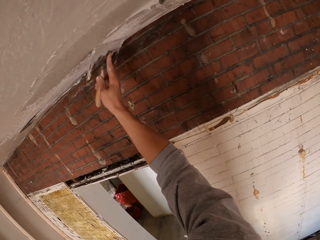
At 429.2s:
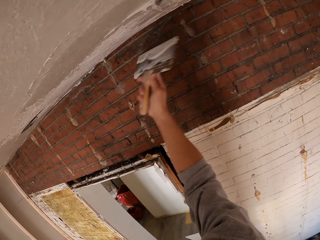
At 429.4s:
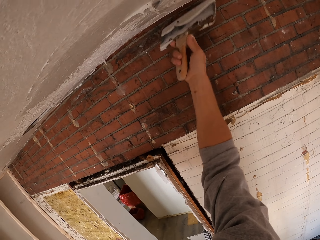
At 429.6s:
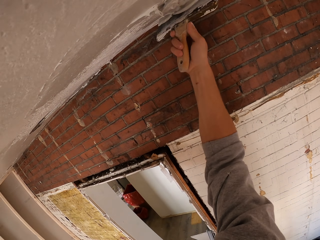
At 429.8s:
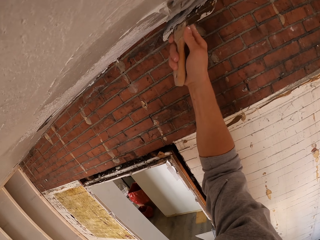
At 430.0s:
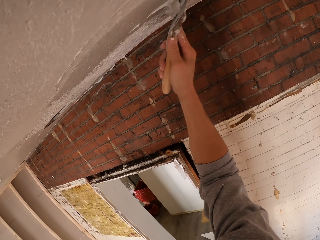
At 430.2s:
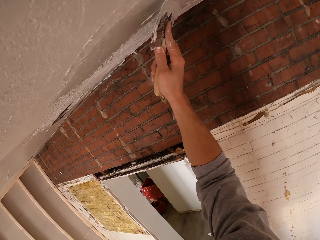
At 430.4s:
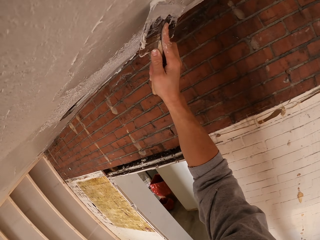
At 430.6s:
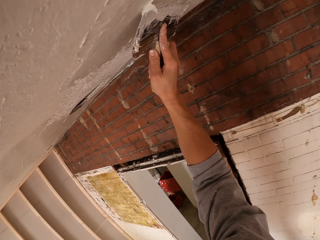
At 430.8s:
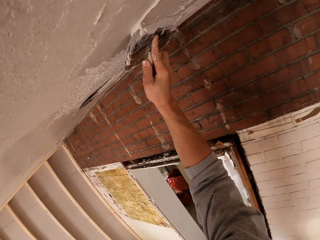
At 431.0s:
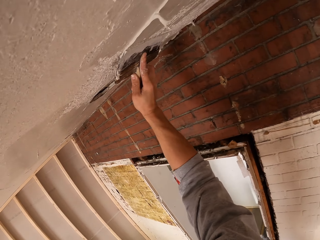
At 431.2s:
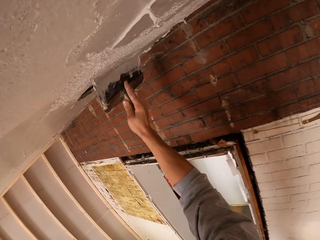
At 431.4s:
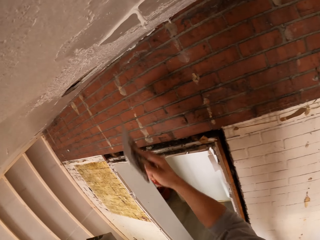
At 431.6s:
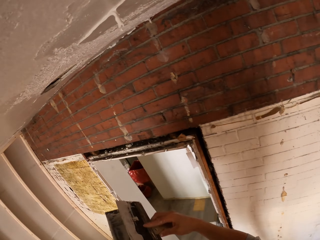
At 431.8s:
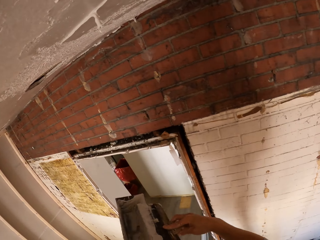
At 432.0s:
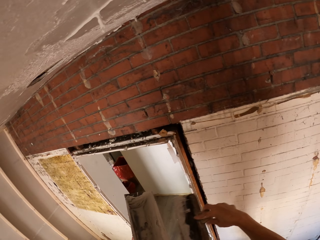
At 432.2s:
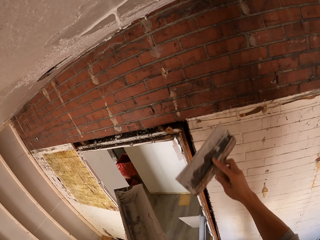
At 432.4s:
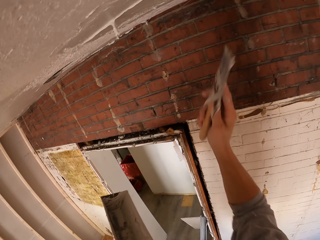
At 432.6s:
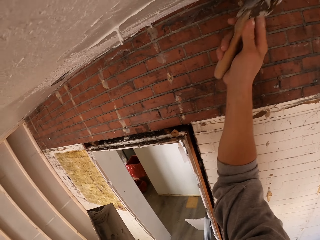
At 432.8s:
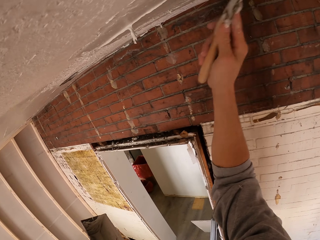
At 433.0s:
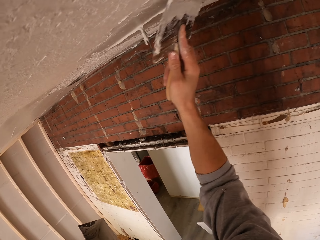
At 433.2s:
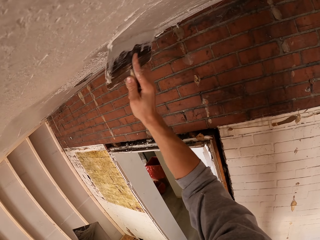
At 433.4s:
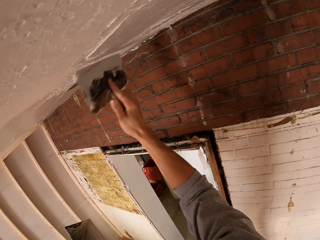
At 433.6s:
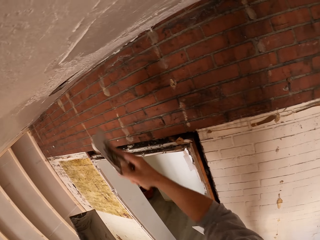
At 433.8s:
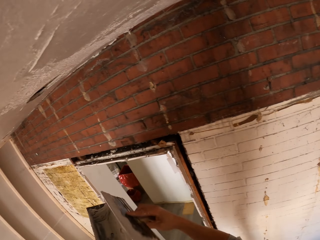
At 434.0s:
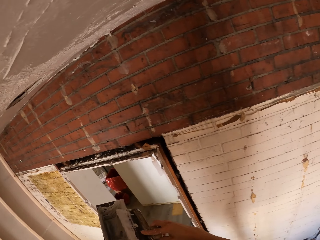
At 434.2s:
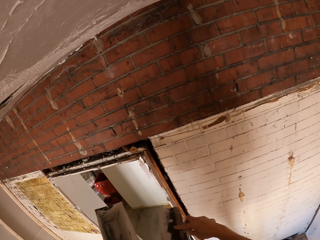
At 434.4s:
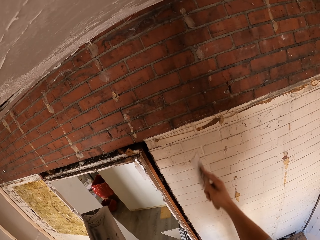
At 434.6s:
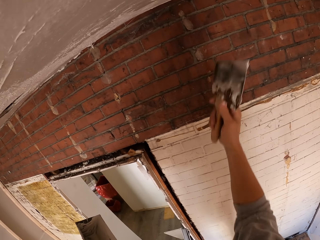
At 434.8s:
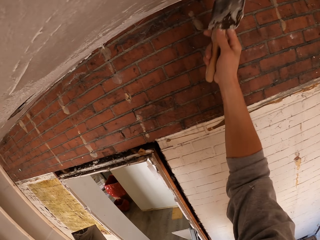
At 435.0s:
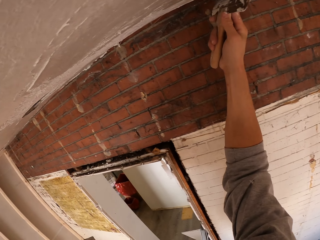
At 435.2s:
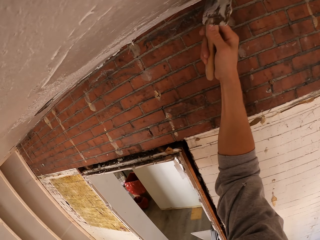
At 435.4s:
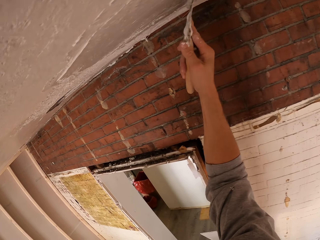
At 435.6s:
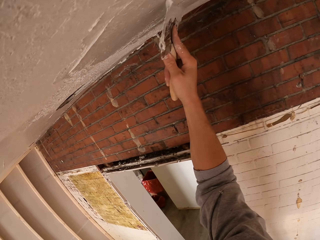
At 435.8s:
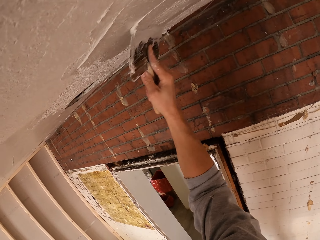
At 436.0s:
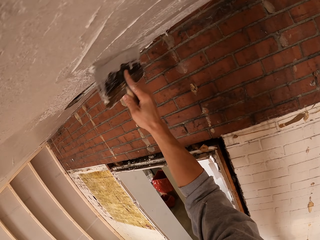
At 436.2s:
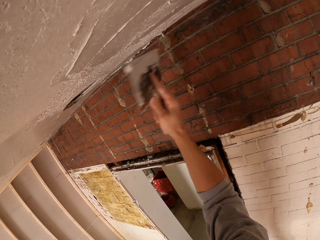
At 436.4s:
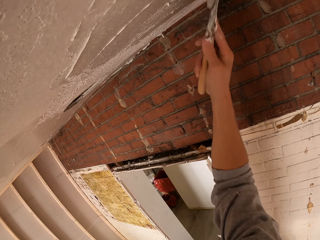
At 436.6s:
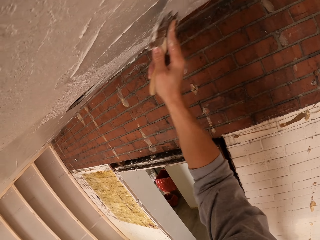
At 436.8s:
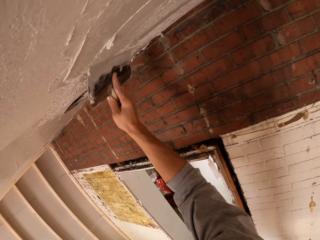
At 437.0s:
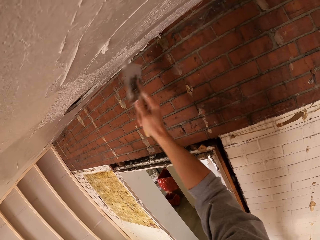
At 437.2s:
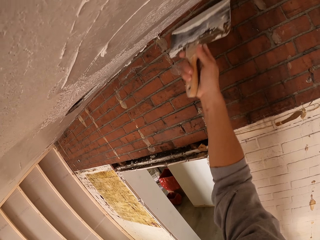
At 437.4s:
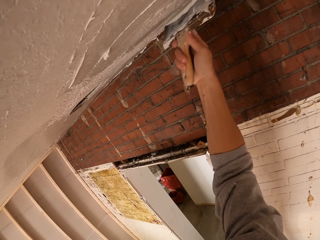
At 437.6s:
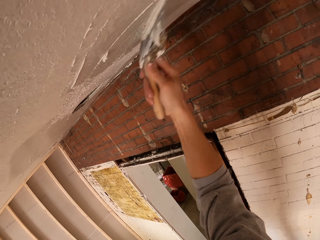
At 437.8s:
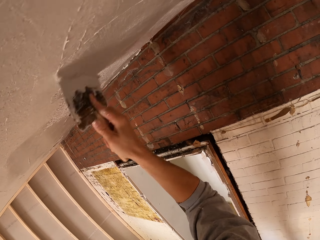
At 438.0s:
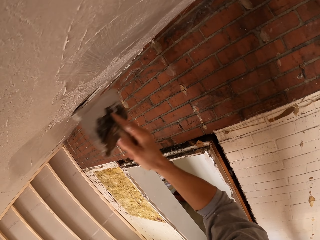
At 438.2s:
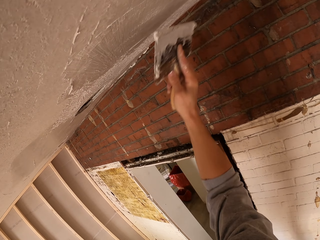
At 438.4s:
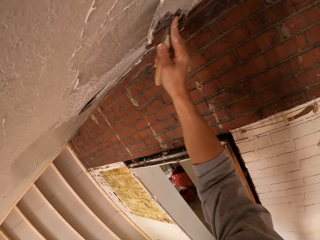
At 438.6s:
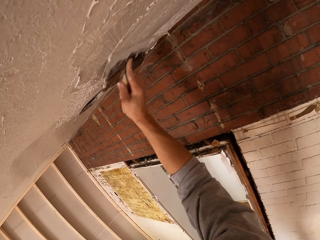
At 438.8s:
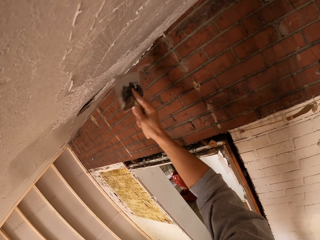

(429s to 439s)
The camera wearer applies putty on the ceiling with a putty knife. They level the paint with a scraper. They remove putty on the putty knife. They scoop putty with the putty knife in the container. They apply putty on the ceiling with the putty knife. They remove putty on the putty knife. They apply putty on the ceiling with the putty knife.

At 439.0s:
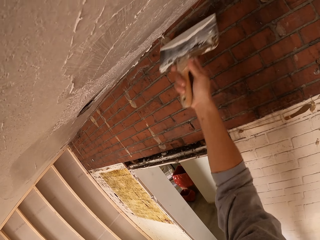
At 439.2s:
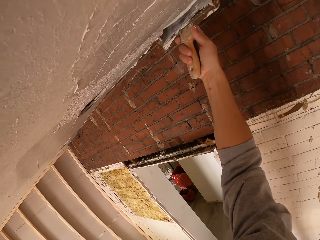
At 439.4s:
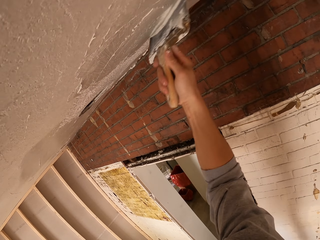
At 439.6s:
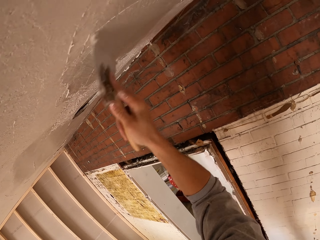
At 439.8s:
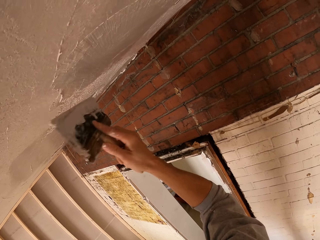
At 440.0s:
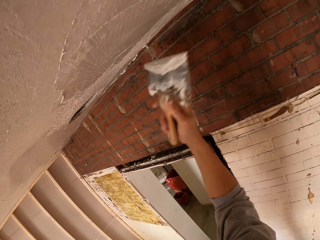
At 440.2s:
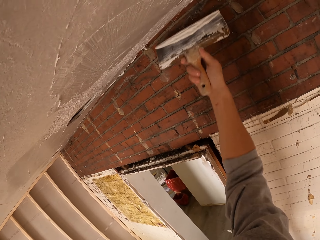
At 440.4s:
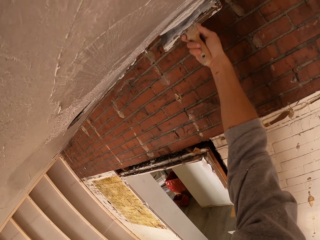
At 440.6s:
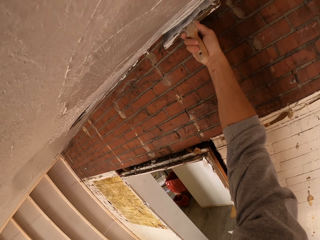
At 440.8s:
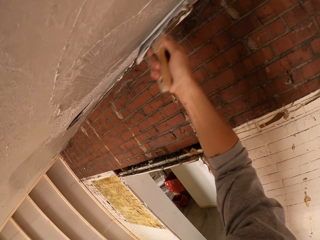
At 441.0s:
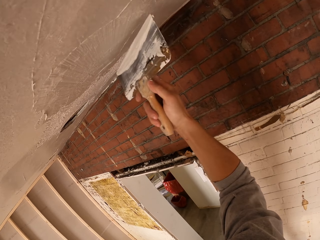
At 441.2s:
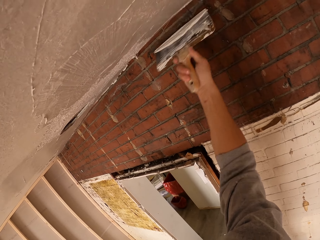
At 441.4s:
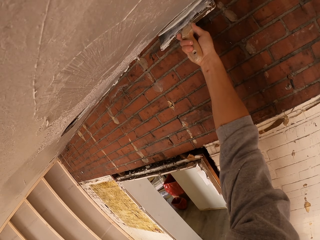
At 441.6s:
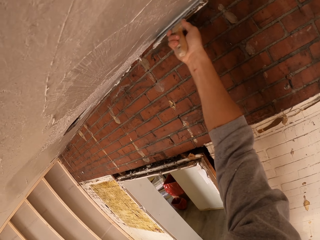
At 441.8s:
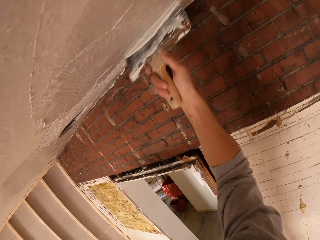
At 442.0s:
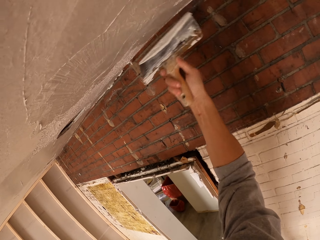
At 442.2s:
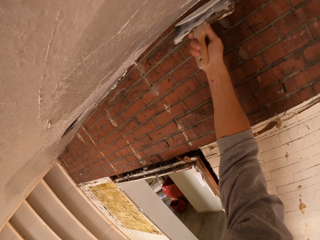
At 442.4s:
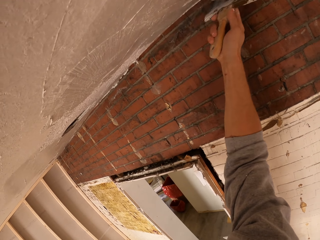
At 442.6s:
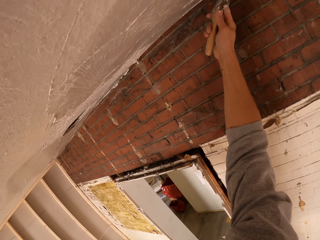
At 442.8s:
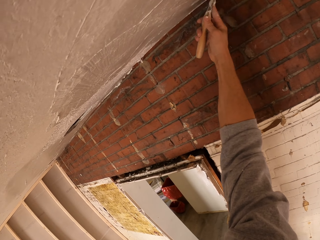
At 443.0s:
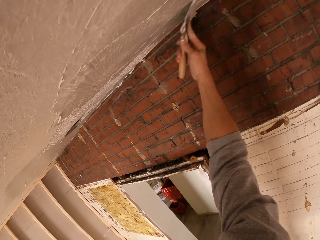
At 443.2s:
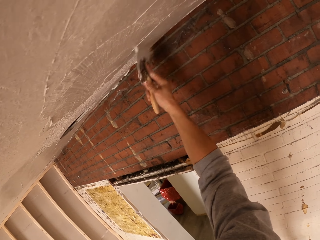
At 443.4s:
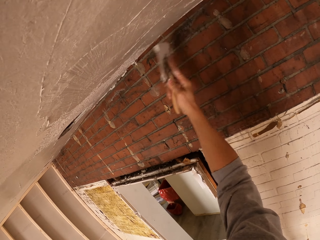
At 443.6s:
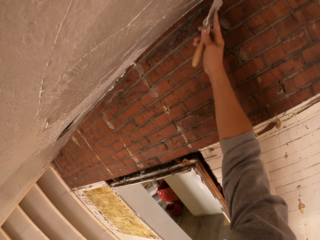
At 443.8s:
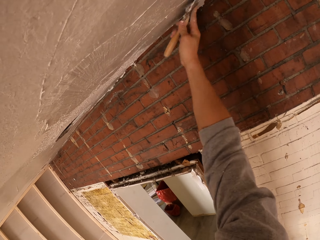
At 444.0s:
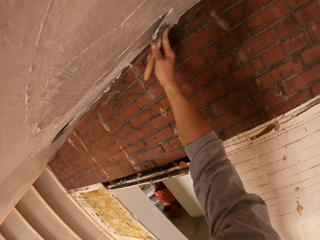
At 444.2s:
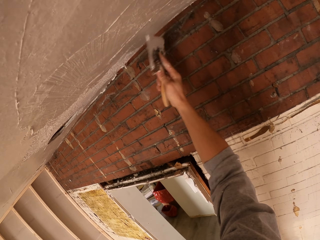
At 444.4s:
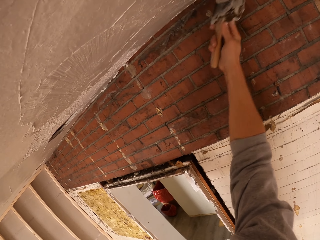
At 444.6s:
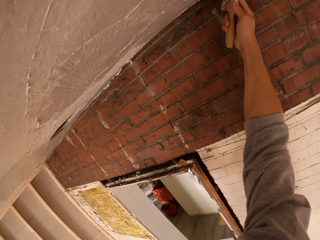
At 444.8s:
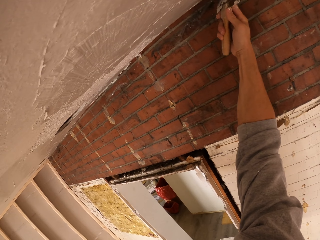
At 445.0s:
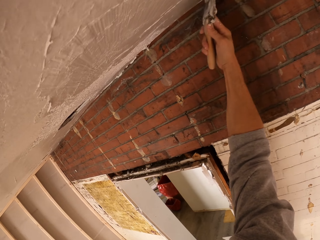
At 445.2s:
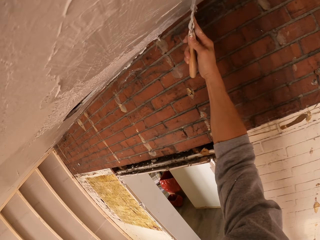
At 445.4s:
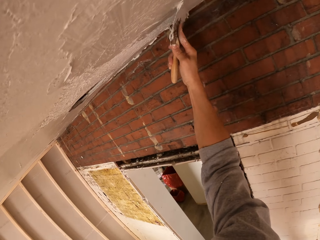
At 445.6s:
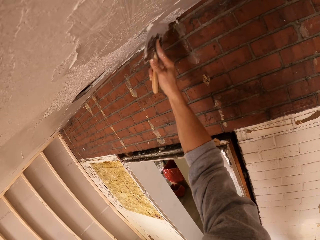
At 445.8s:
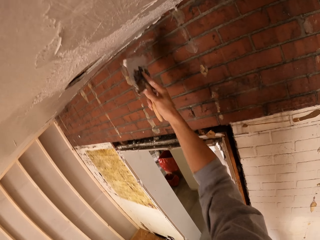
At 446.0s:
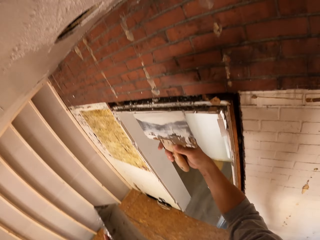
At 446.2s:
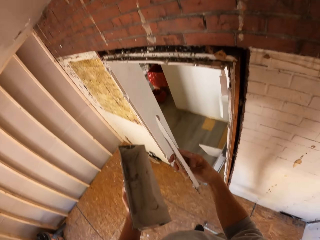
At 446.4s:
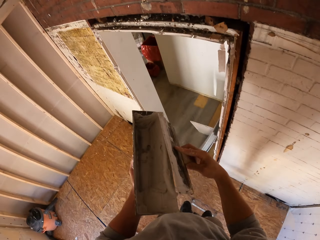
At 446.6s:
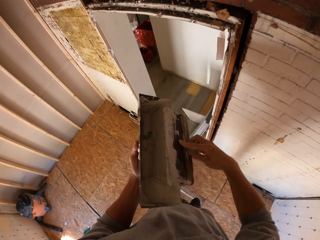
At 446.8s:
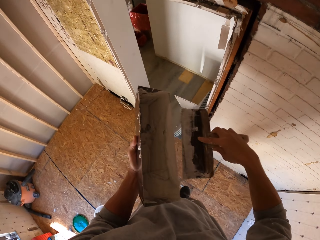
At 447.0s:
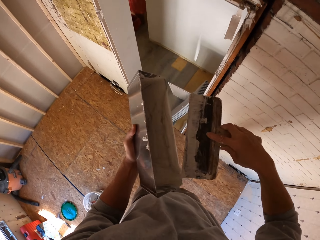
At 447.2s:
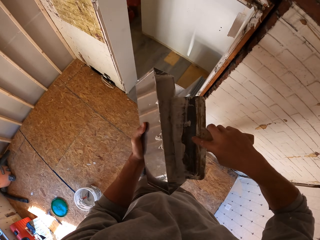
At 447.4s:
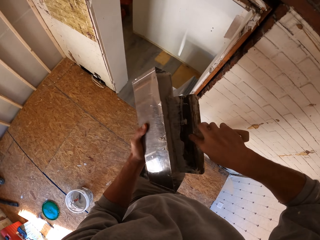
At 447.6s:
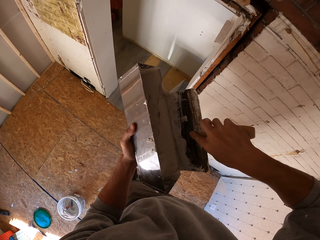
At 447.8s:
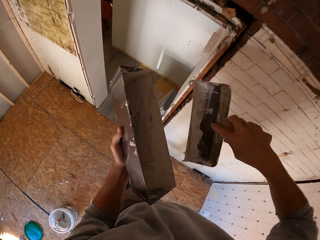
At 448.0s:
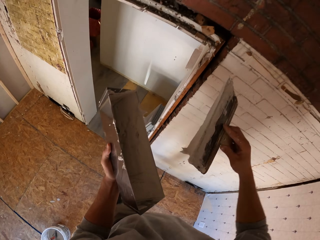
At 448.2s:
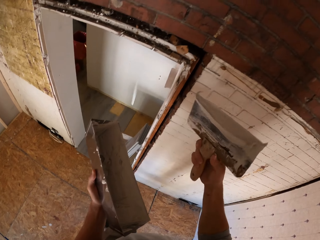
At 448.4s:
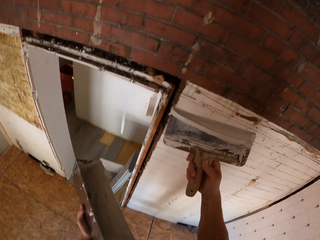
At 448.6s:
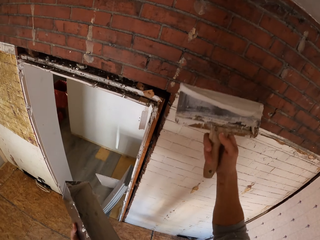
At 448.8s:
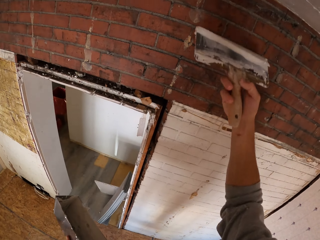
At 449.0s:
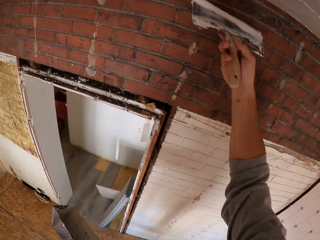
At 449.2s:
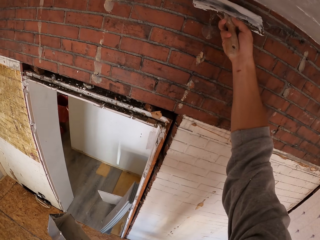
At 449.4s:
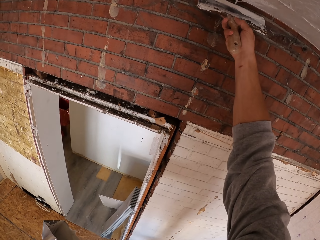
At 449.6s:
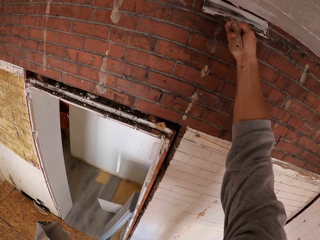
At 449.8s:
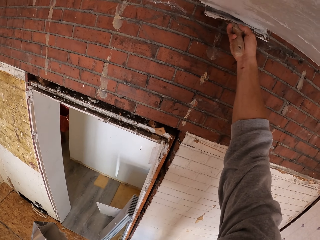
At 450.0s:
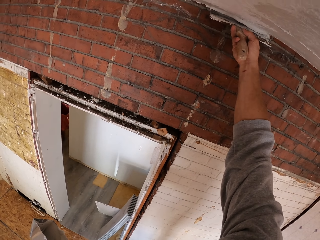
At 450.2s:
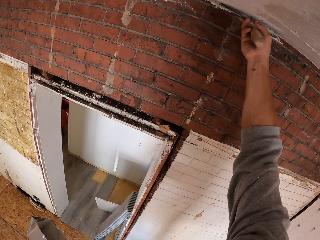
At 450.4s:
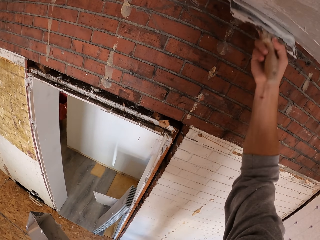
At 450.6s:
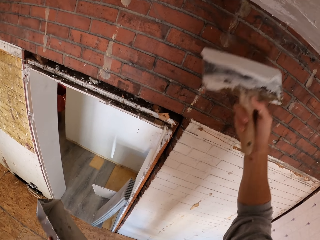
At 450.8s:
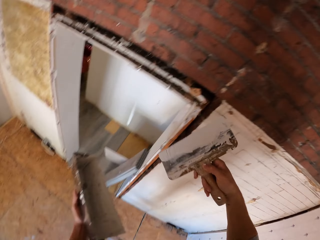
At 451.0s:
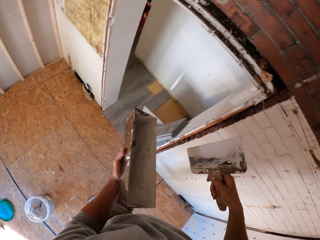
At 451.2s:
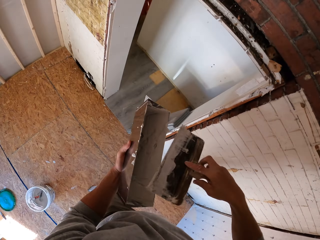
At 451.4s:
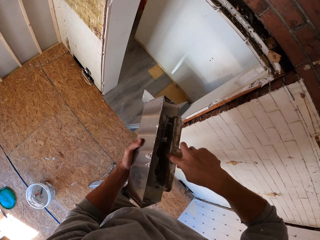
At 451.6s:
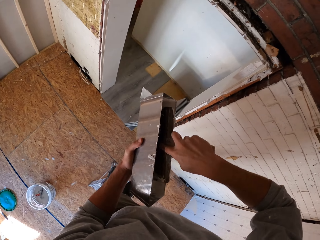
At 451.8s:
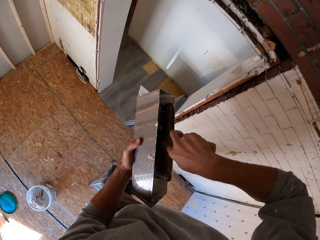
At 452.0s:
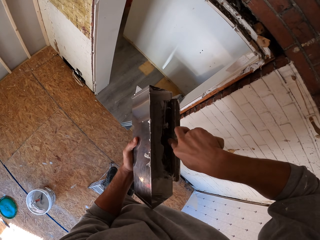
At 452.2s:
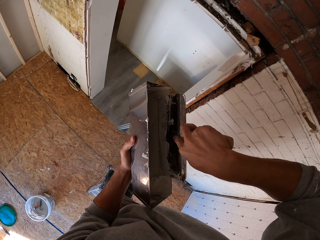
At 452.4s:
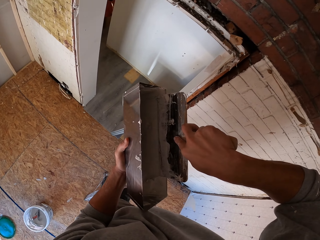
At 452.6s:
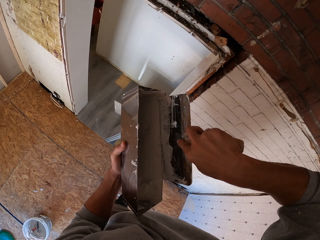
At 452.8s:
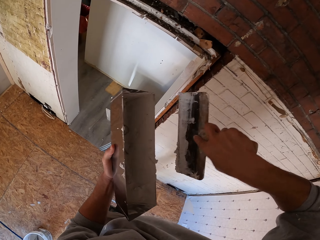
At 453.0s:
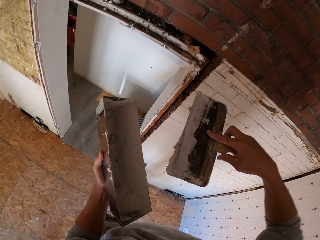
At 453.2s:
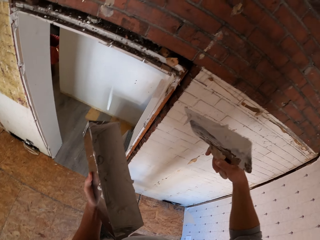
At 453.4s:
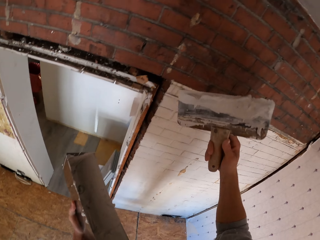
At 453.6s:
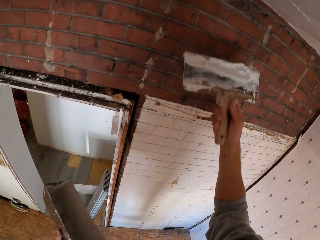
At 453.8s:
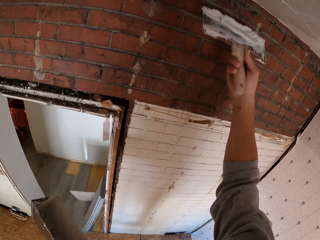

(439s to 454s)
The camera wearer applies putty on the ceiling with a putty knife. They do it again. They remove putty on the putty knife. They scoop putty with the putty knife in the container. They apply putty on the ceiling with the putty knife. They scoop putty with the putty knife in the container.
